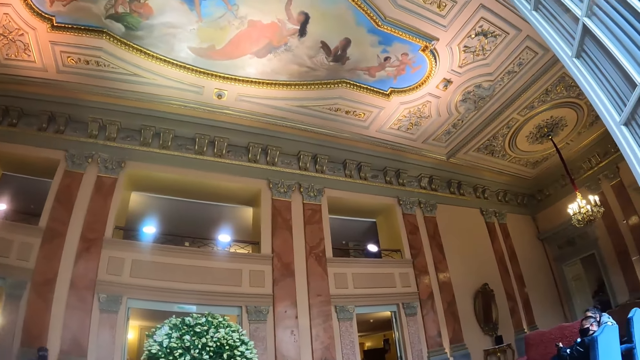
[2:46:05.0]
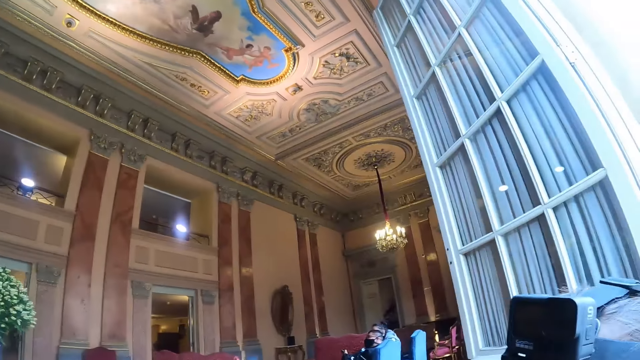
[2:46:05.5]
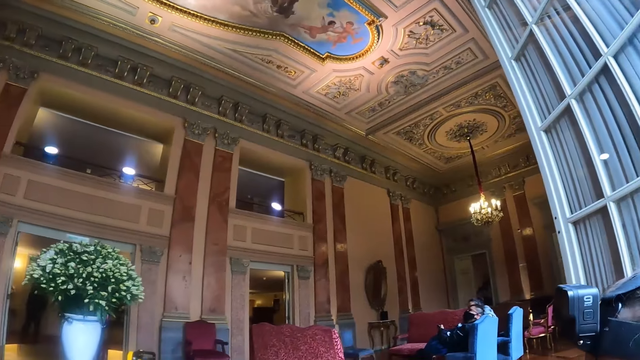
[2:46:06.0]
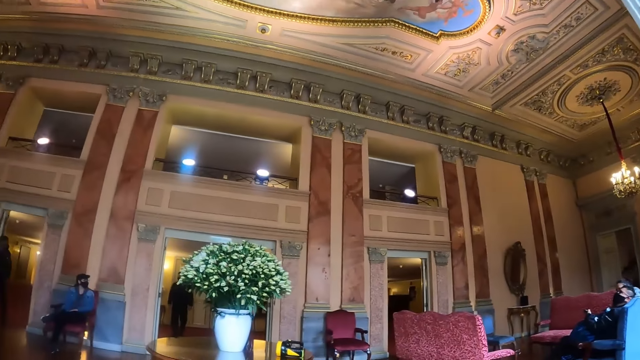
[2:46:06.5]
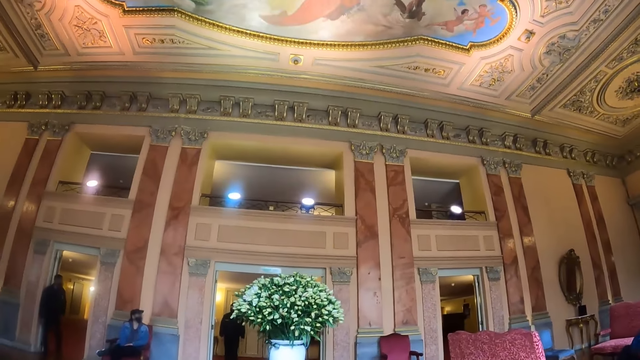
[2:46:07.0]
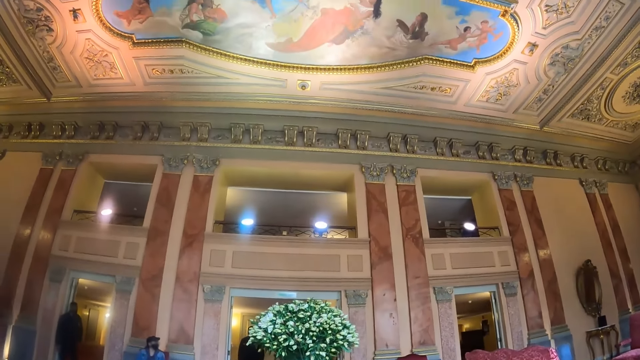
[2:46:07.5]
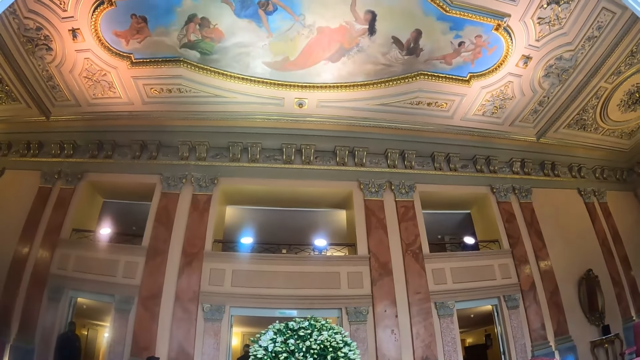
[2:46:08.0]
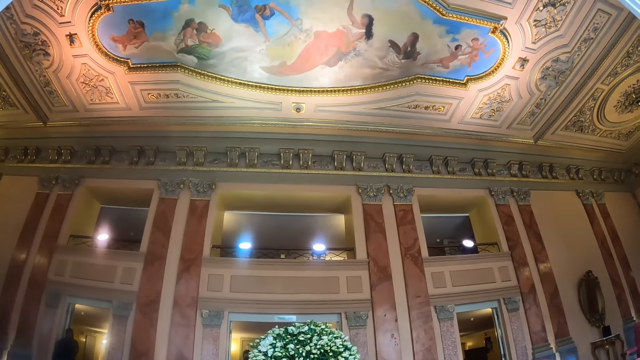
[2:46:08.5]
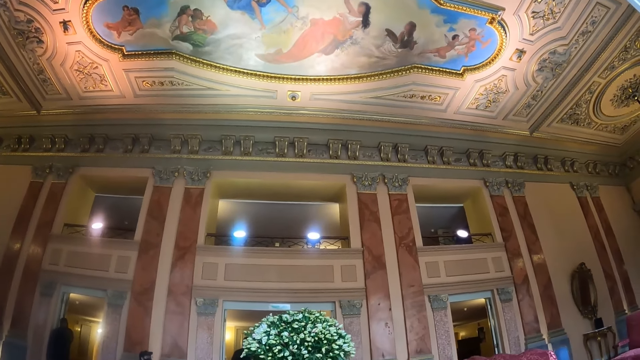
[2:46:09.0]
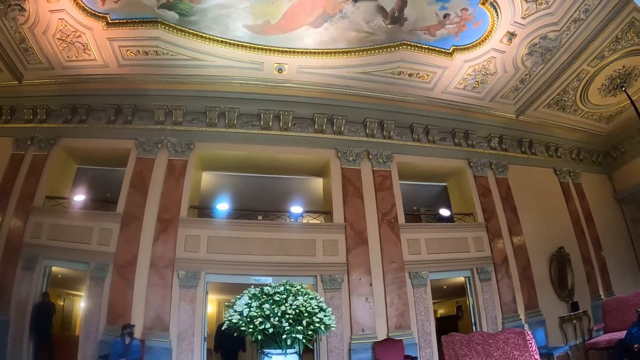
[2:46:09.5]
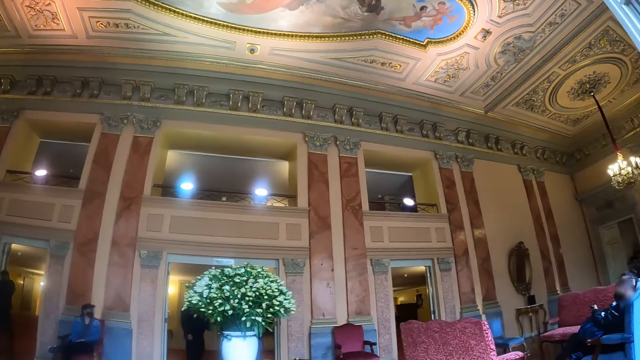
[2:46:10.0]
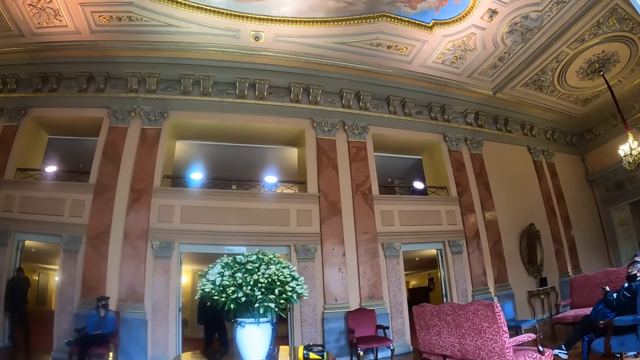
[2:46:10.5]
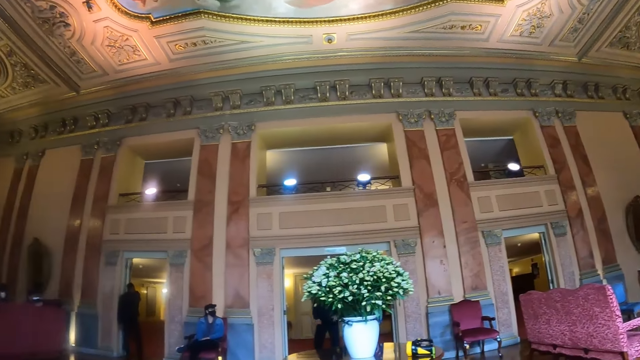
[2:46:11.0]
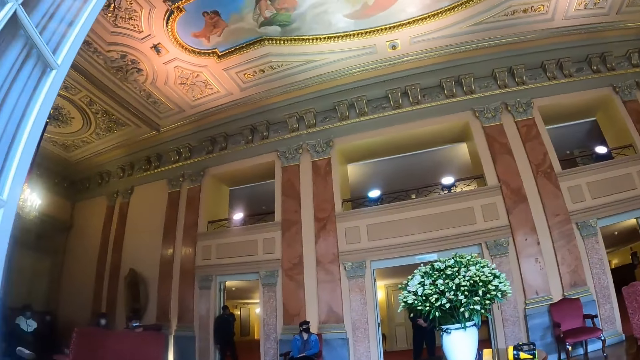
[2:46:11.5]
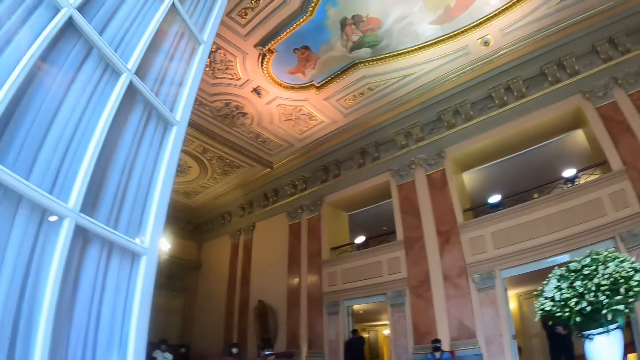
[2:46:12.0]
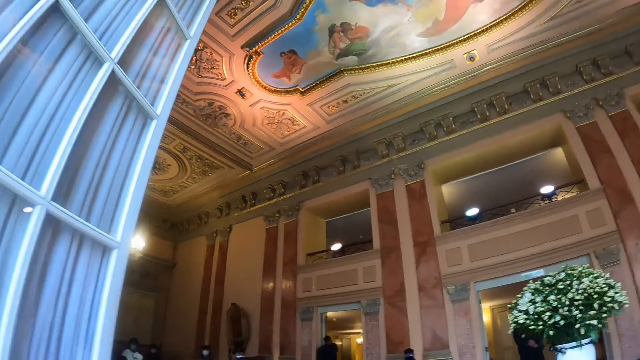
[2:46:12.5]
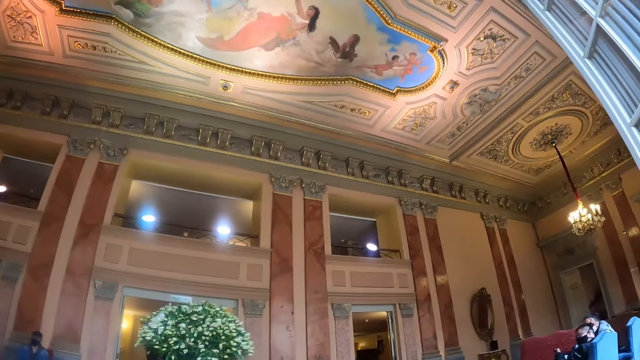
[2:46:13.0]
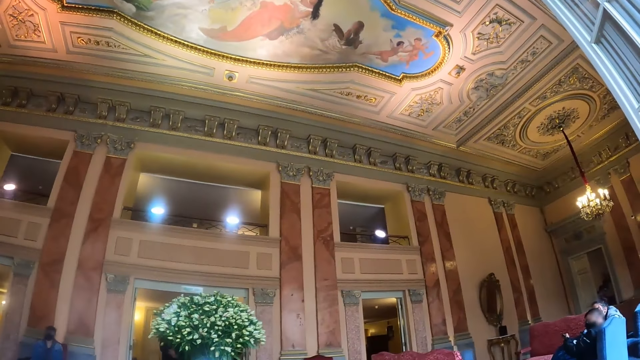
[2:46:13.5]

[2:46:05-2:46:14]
The camera wearer looks around the room.

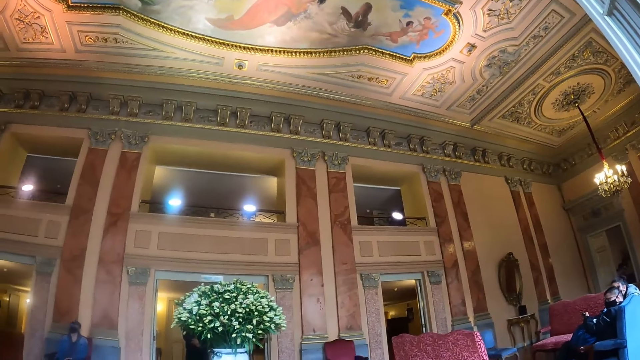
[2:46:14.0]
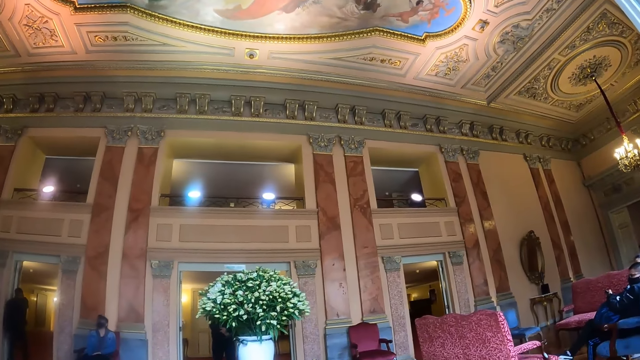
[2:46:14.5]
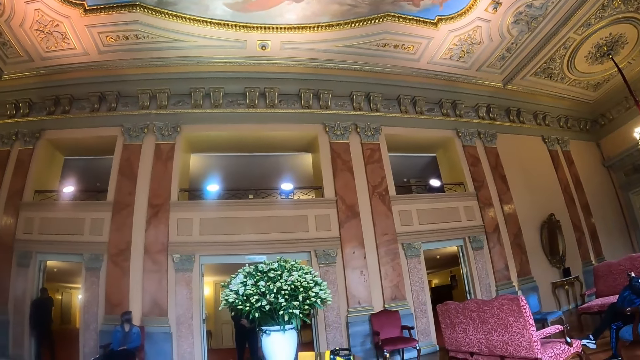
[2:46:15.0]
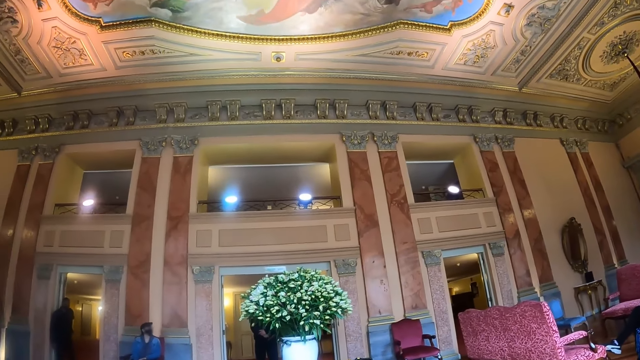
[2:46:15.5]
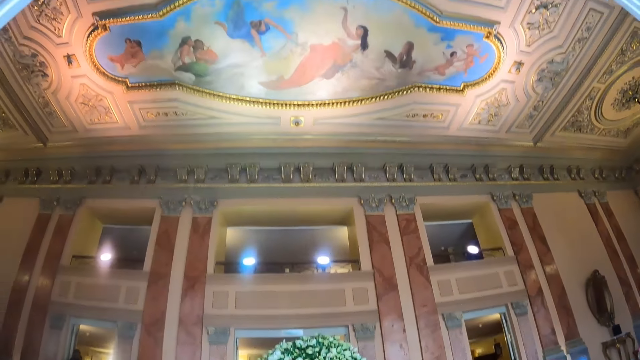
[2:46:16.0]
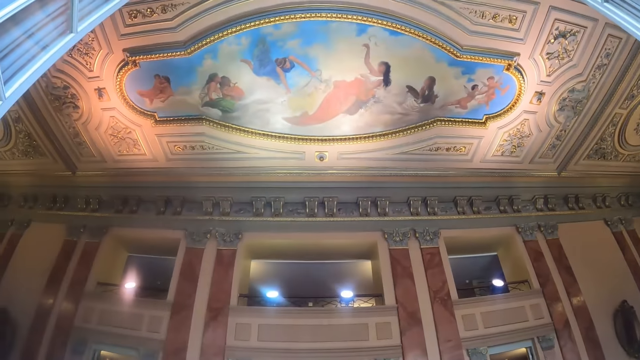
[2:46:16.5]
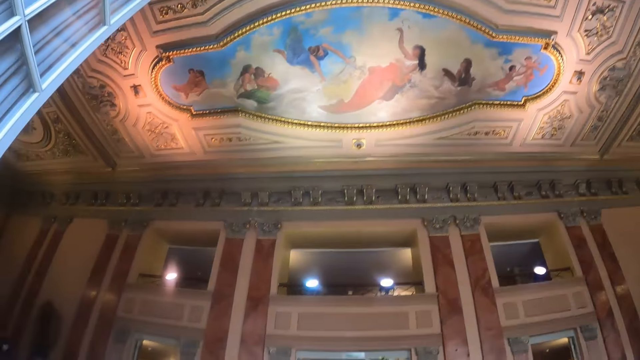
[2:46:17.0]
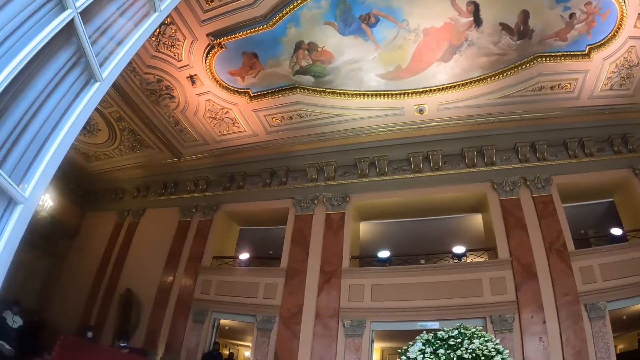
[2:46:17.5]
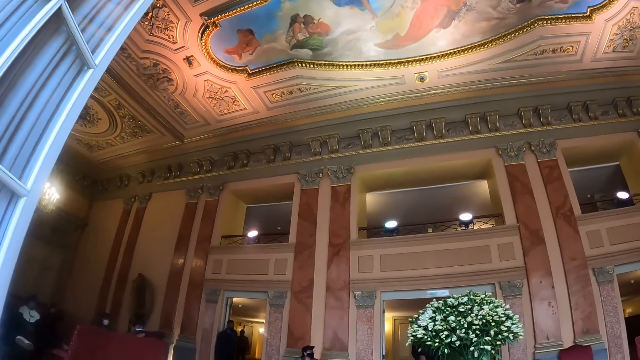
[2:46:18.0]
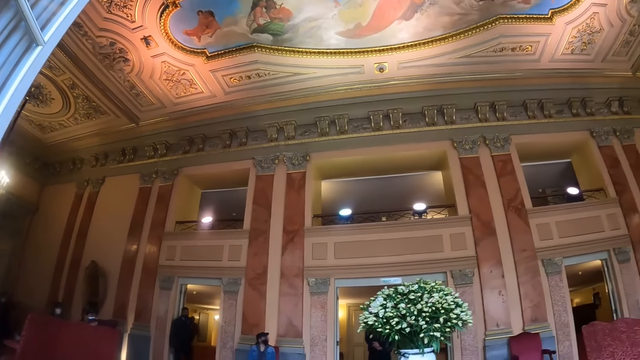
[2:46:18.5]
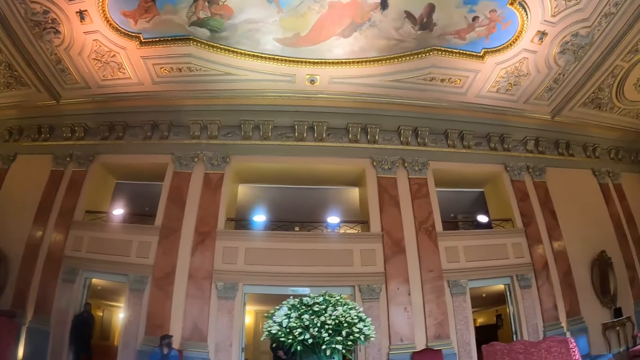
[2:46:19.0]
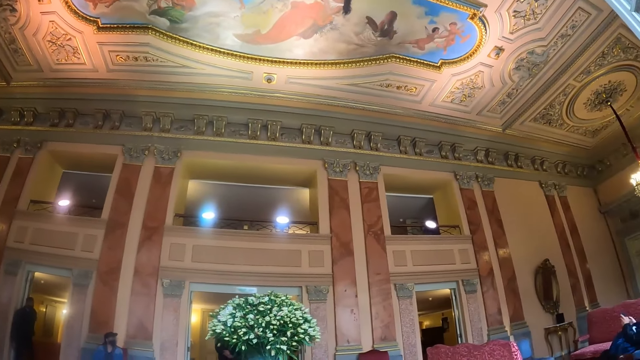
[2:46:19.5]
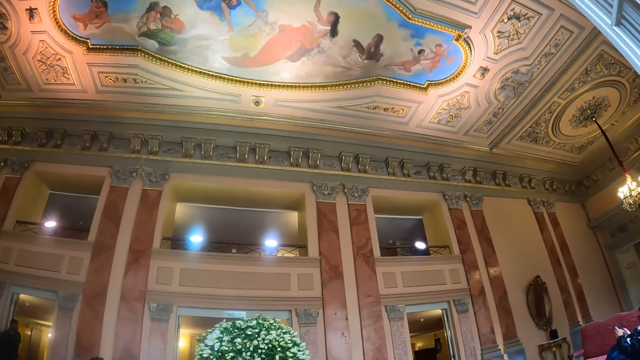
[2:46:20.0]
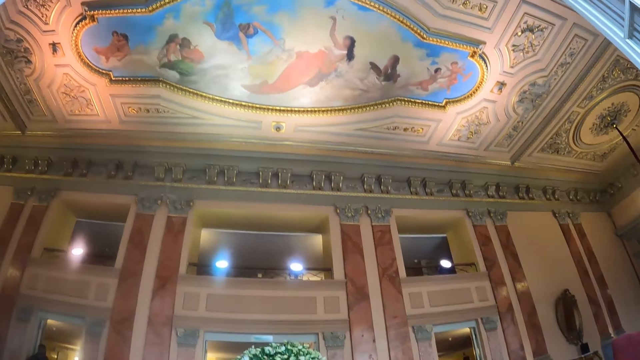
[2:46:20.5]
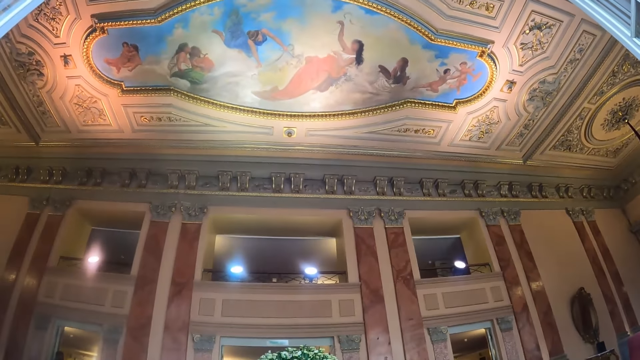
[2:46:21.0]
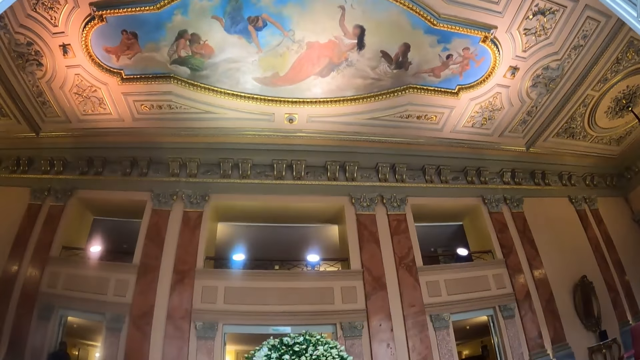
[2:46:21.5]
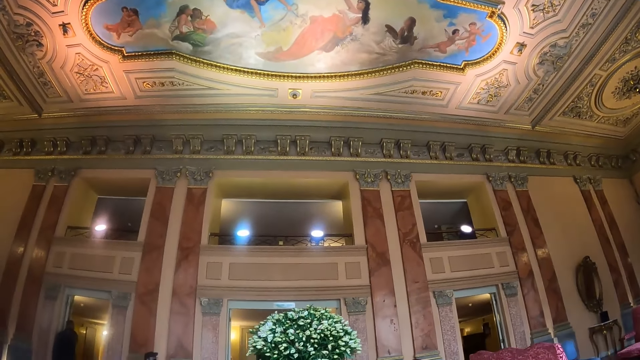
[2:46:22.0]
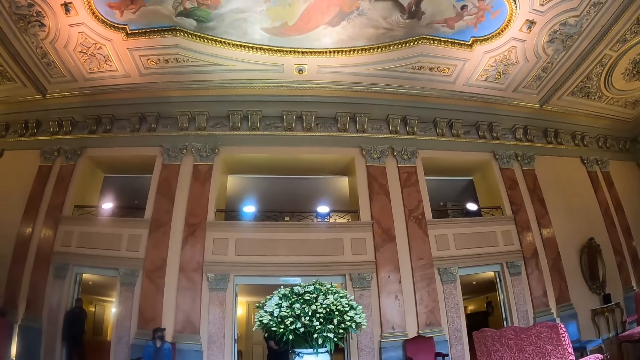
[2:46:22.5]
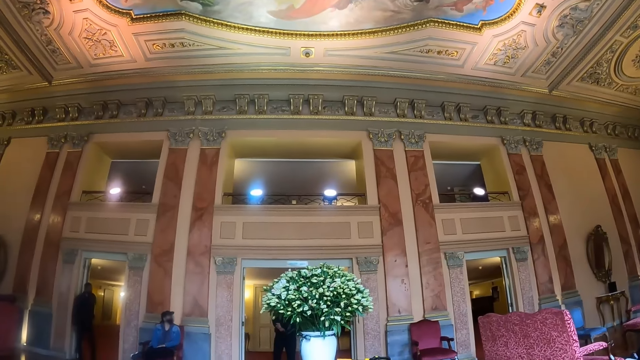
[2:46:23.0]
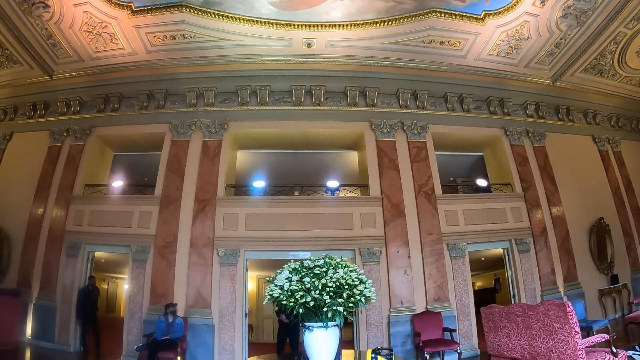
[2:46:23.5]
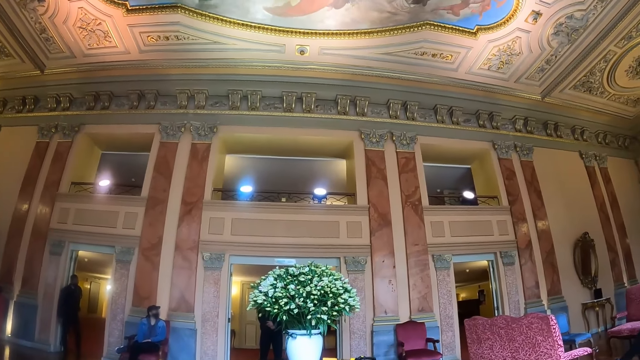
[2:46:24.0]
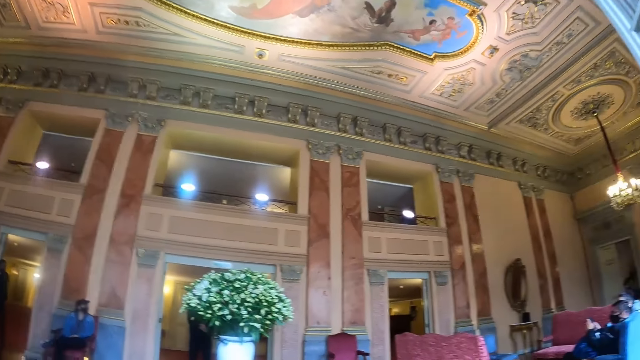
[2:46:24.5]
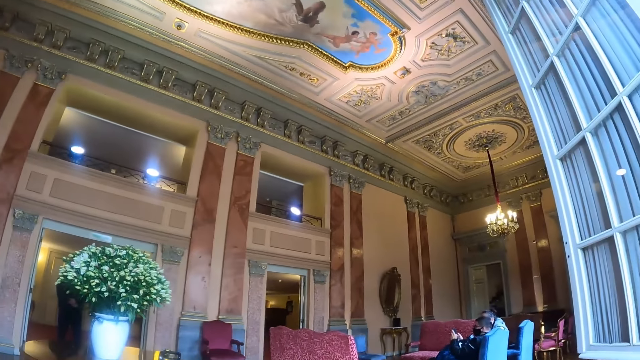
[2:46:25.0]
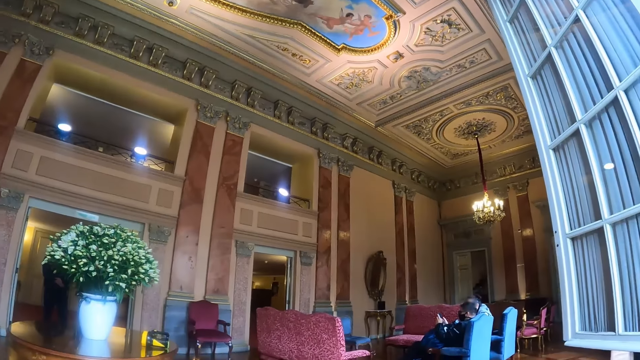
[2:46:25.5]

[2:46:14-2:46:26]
The camera wearer looks at the roof top. They look around the room.
